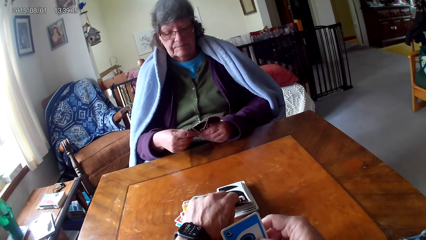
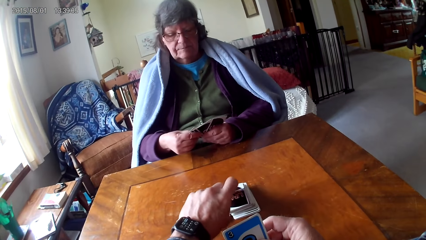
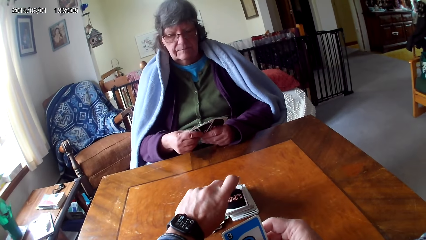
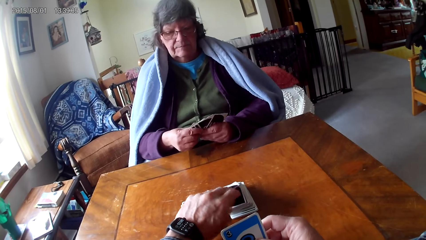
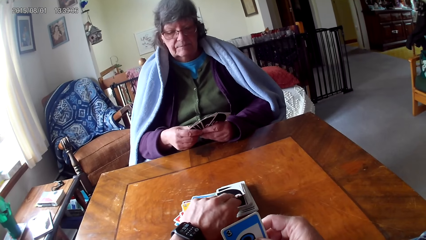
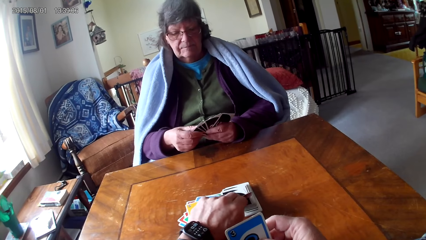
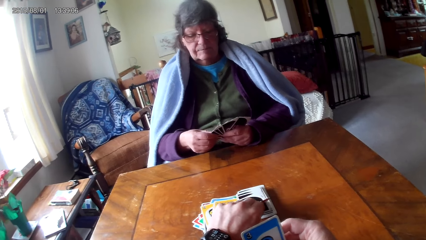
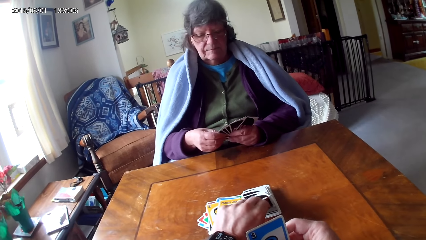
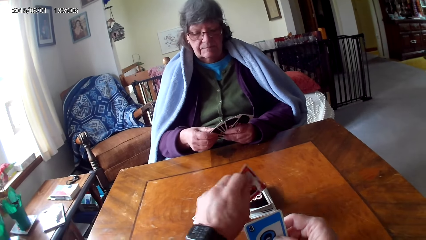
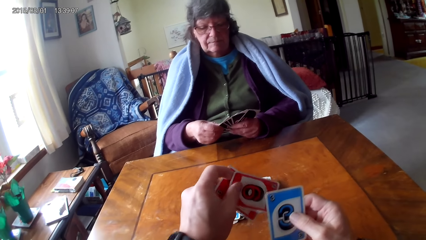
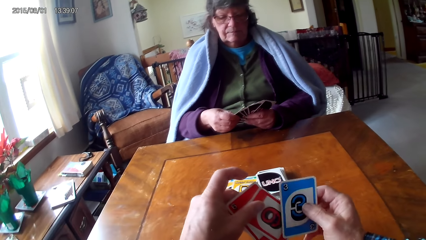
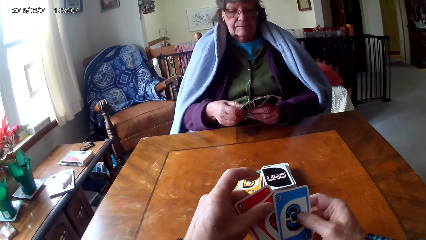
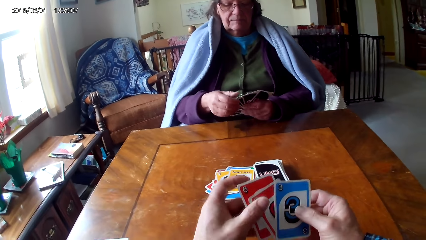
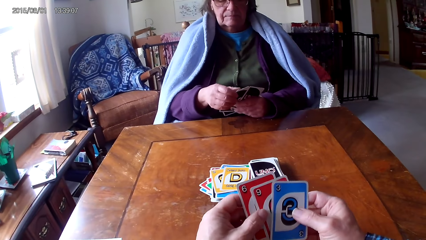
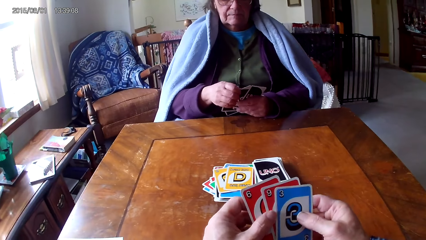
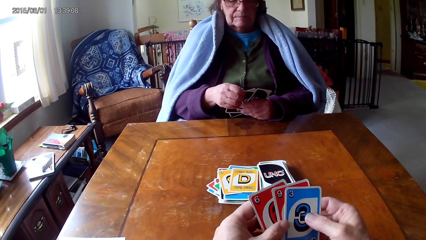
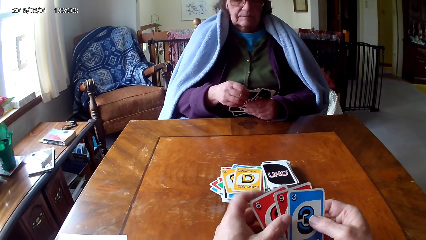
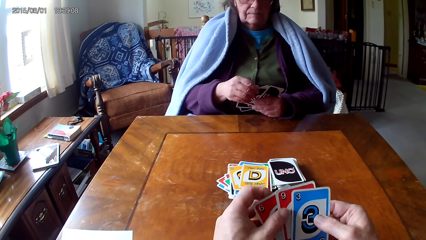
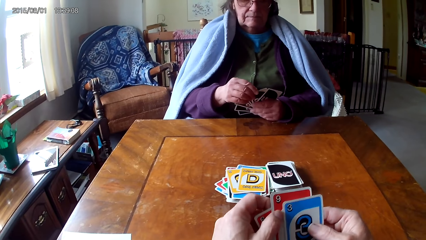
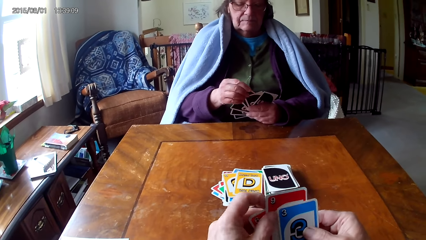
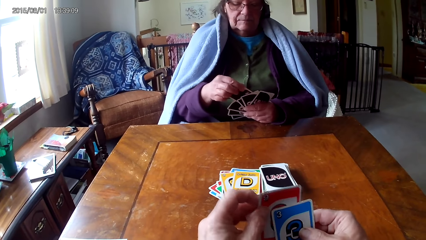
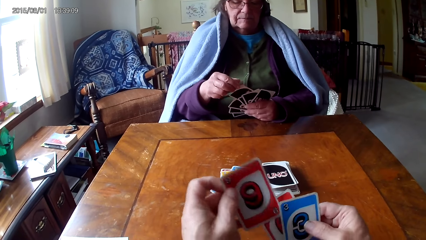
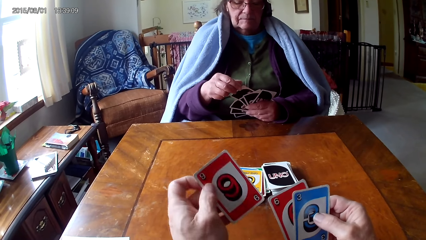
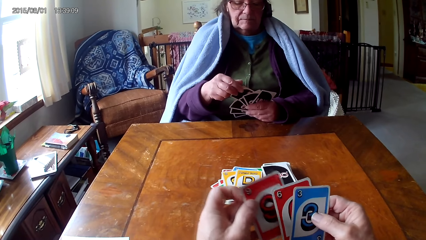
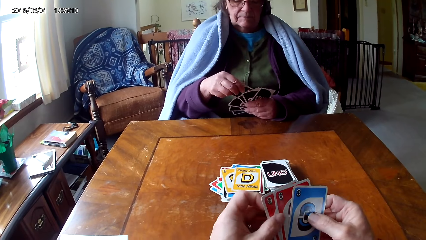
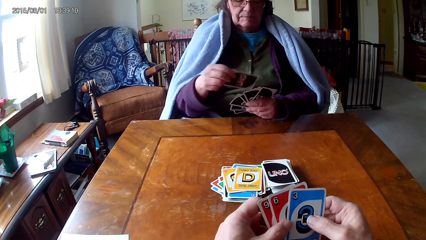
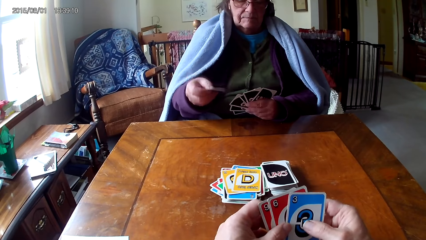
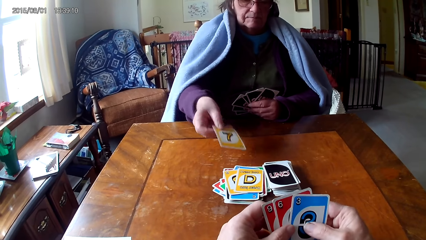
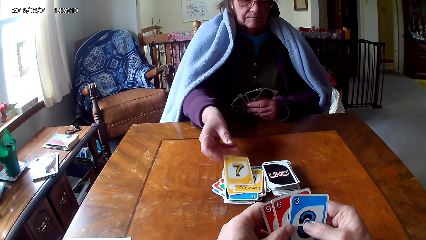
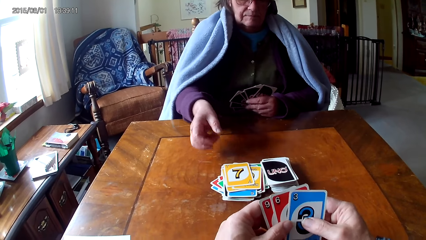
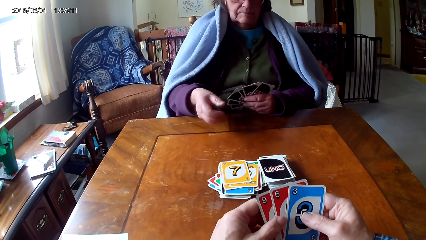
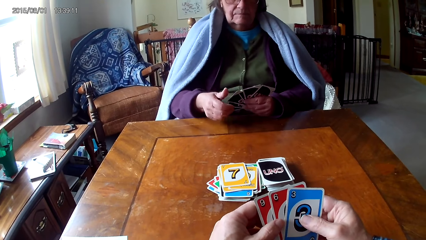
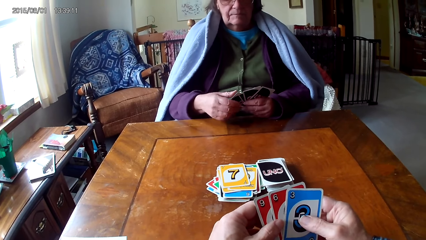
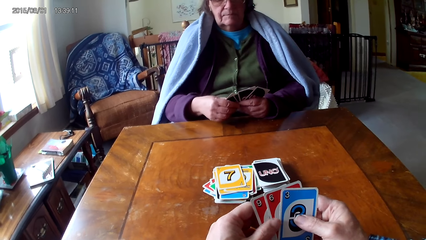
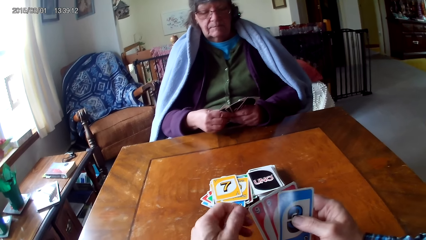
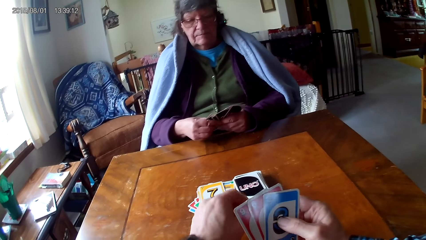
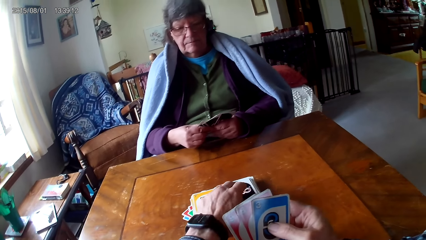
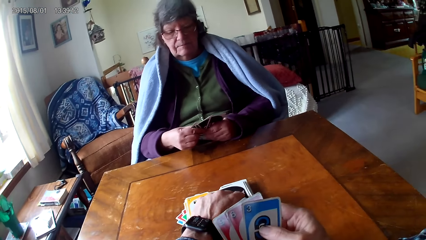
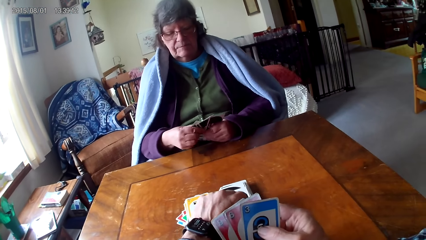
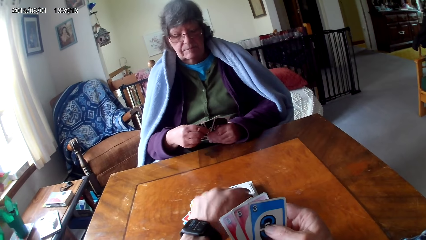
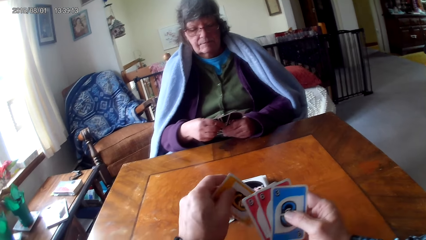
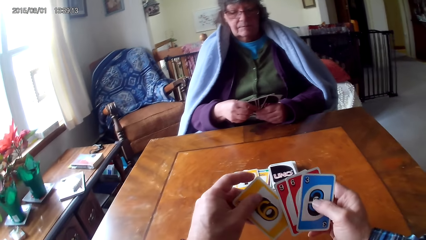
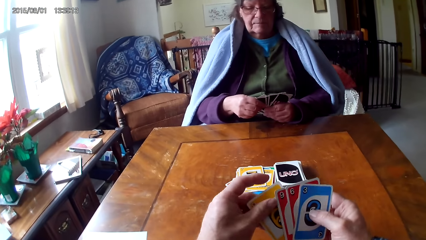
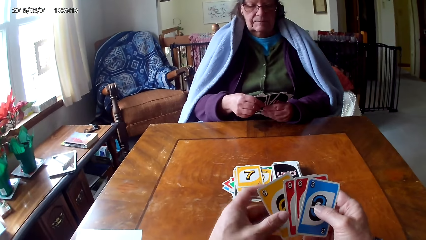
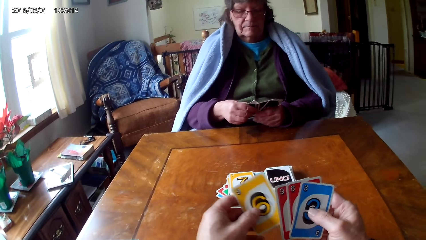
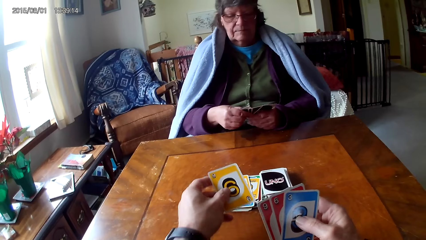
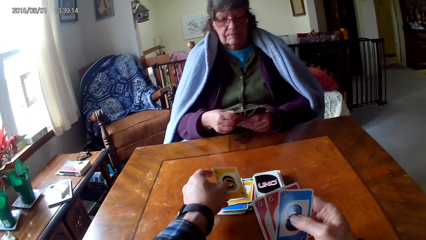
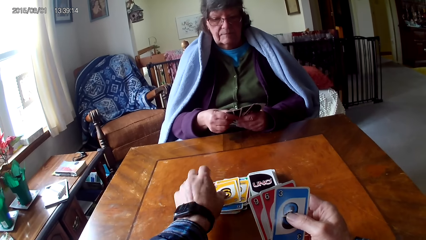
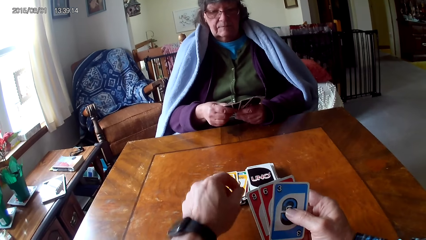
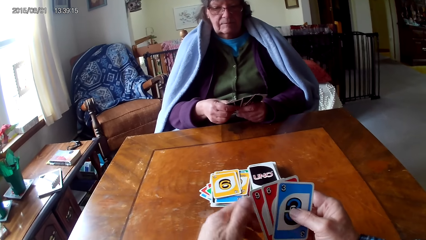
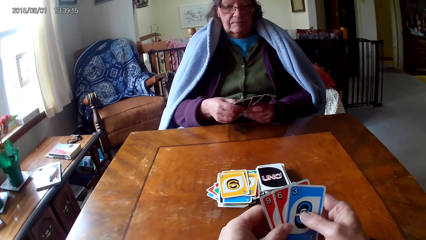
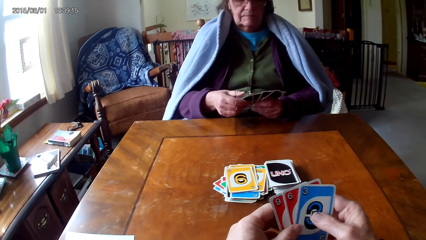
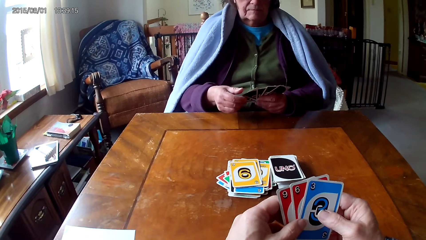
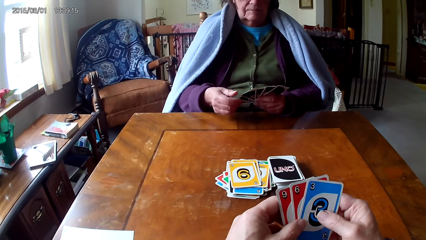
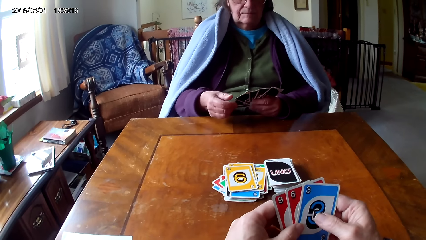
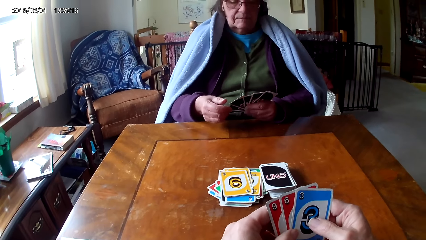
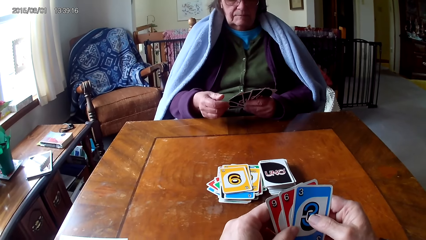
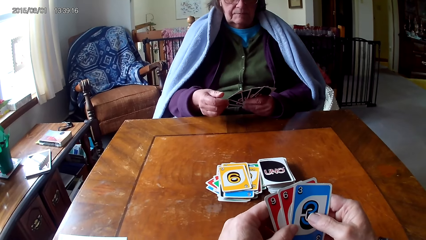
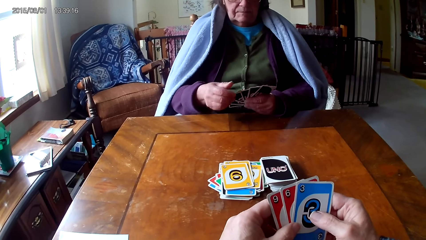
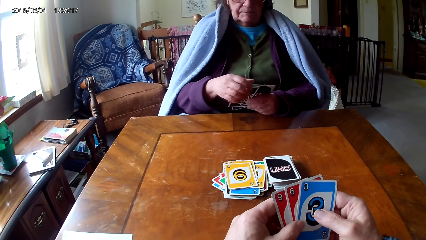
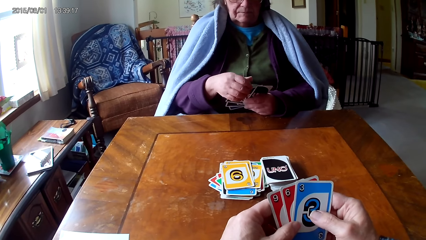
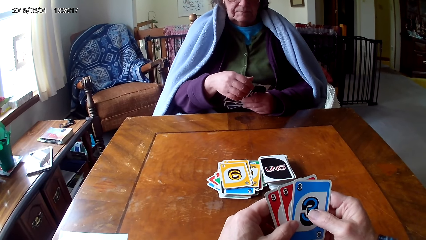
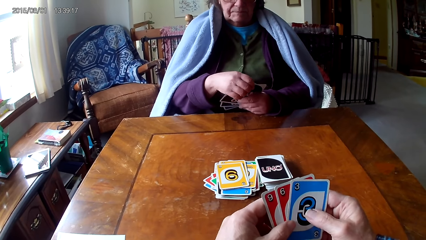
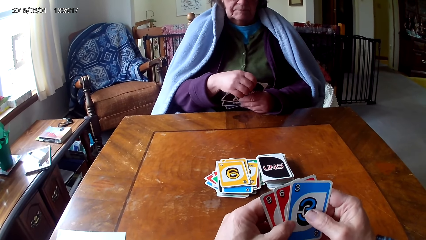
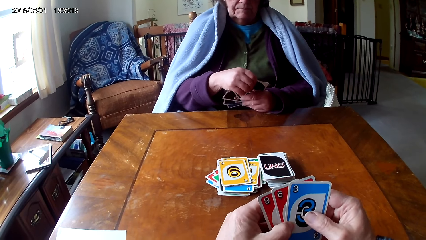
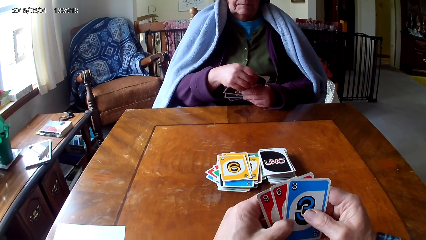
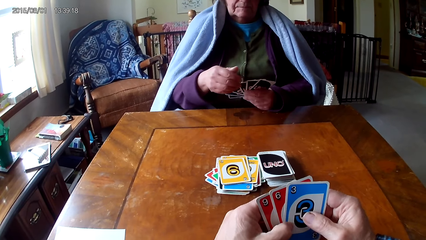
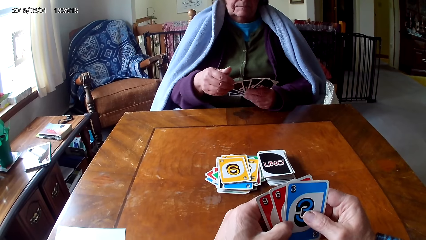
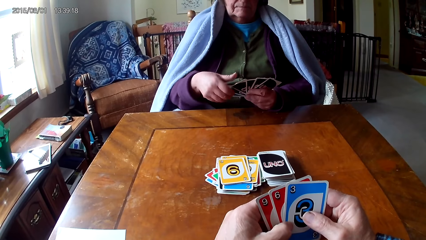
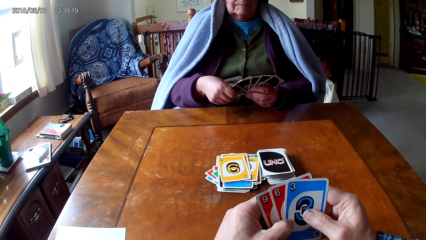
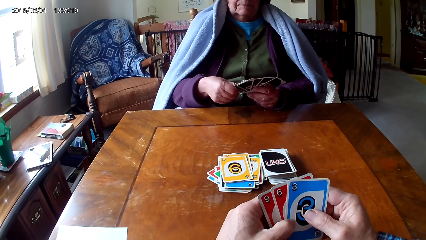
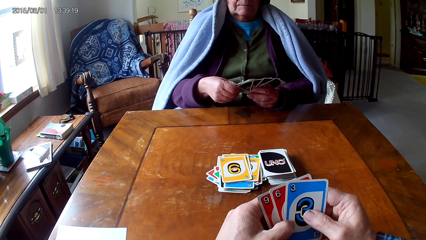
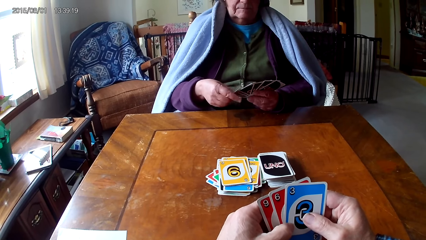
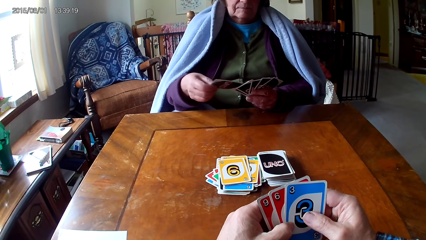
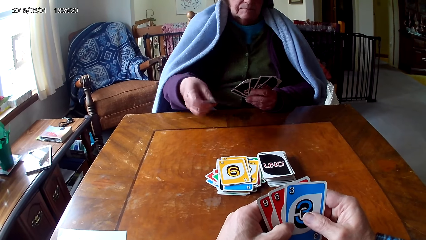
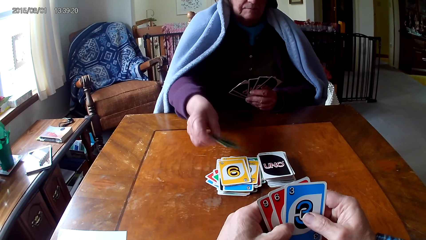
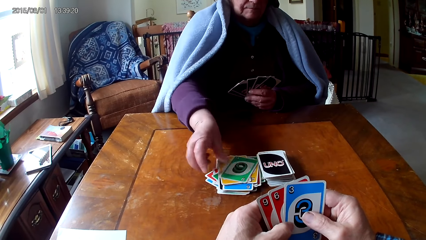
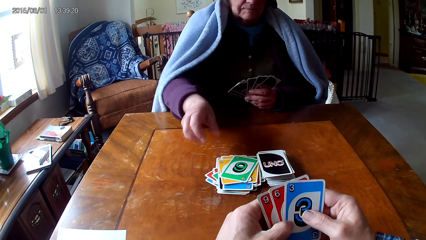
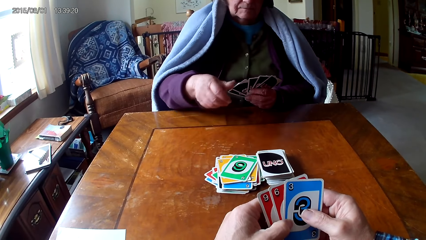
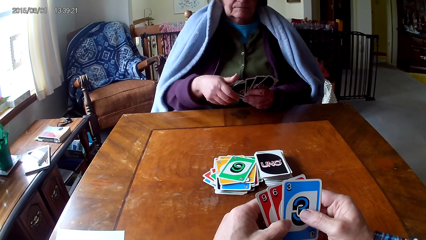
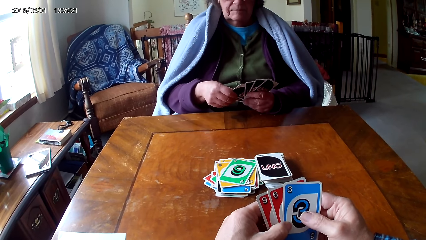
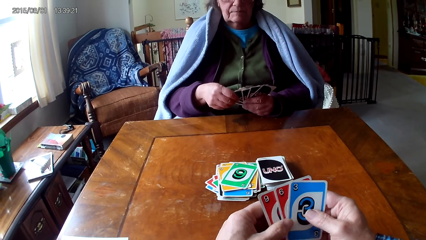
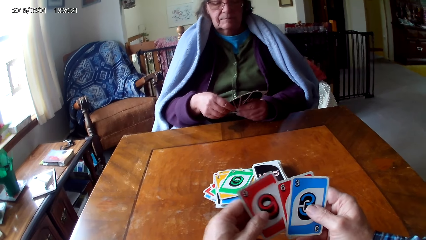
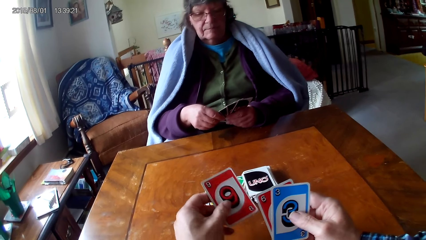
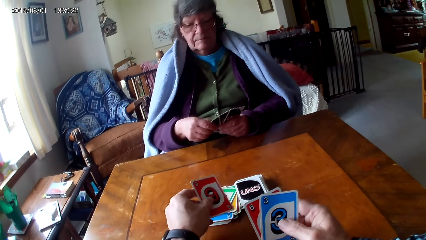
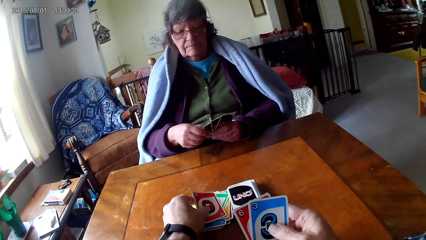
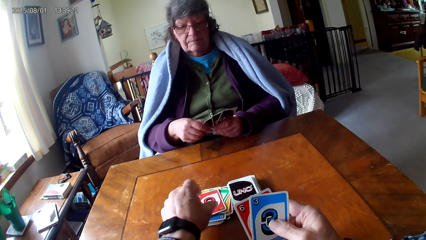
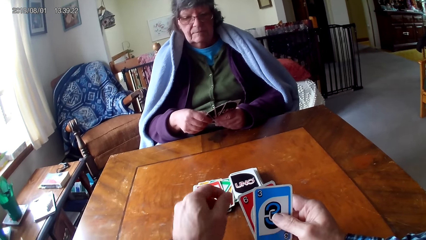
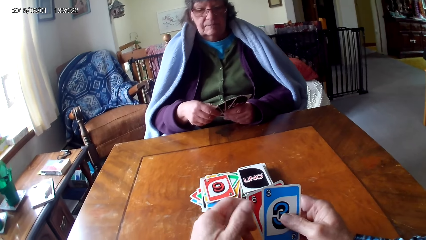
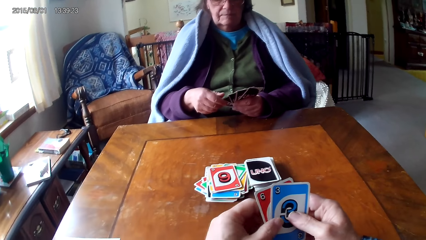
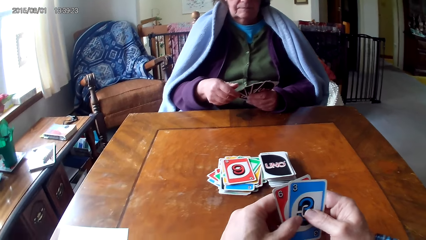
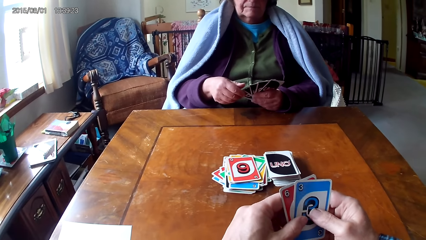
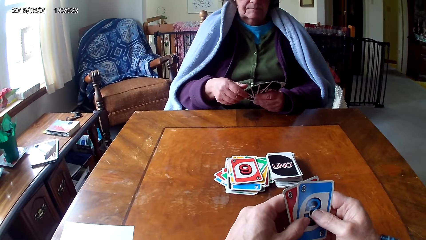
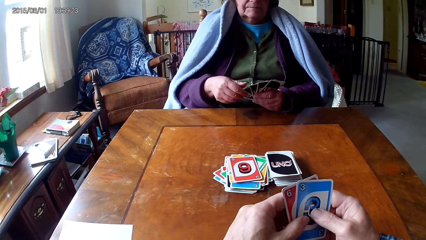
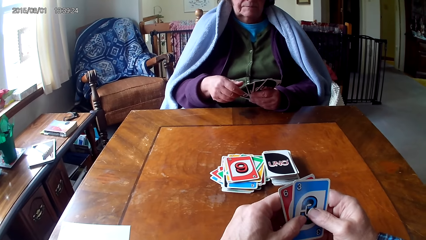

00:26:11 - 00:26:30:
The camera wearer picks the cards. They hold the card with their hands. They pick a card from the other hand. A woman puts down a card. The camera wearer places the card on the table. They pick the card. They hold the card with their hands. They put the card on the table. The woman picks a card from the other hand and places the card on the table. The camera wearer places the card on the table.
